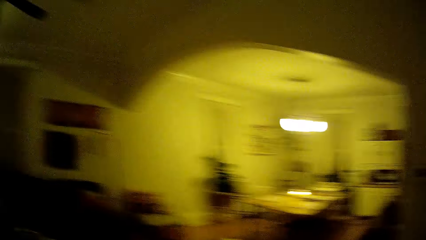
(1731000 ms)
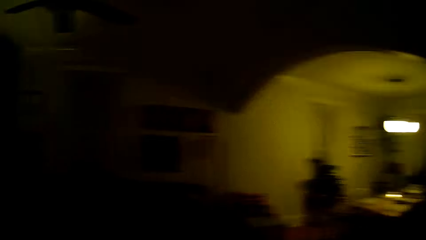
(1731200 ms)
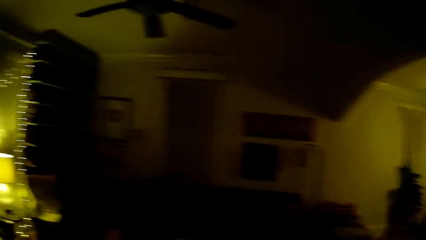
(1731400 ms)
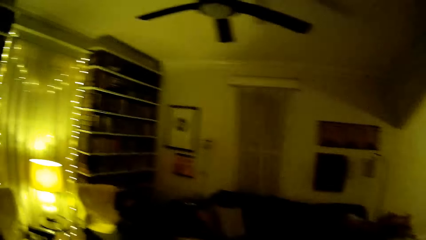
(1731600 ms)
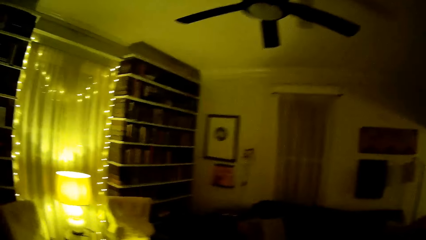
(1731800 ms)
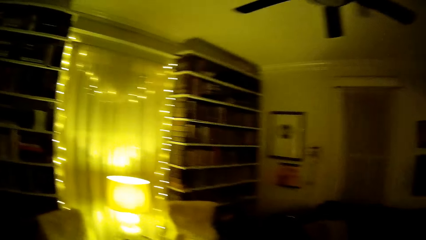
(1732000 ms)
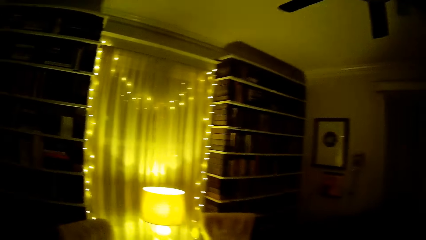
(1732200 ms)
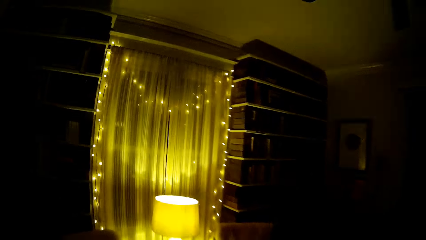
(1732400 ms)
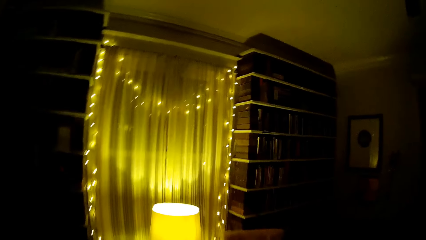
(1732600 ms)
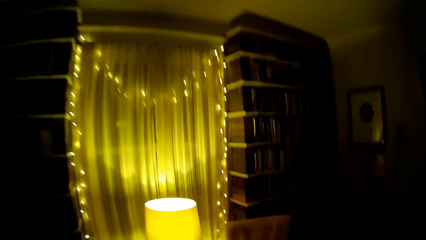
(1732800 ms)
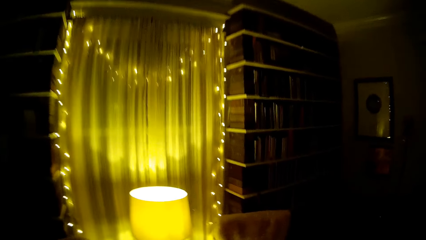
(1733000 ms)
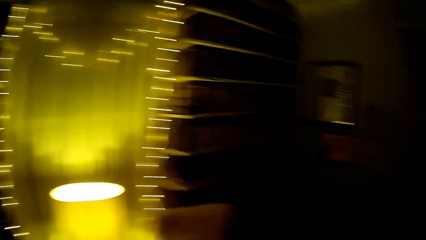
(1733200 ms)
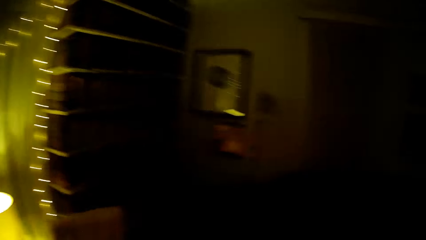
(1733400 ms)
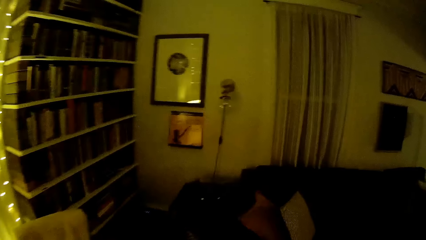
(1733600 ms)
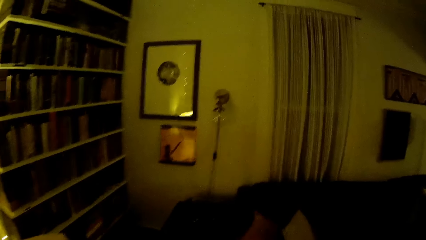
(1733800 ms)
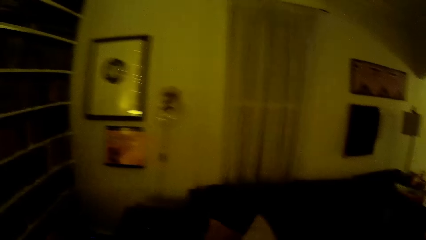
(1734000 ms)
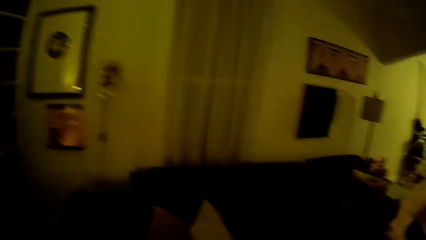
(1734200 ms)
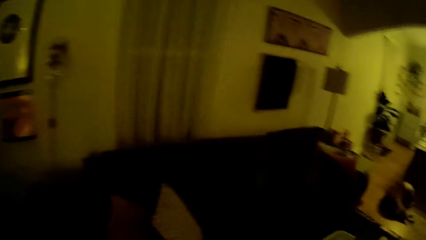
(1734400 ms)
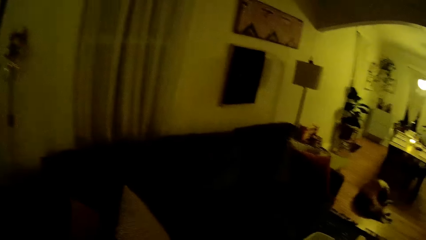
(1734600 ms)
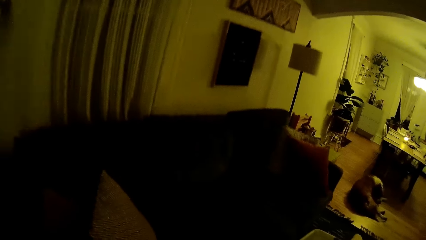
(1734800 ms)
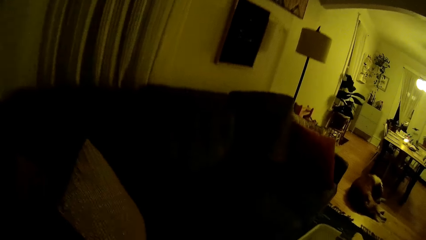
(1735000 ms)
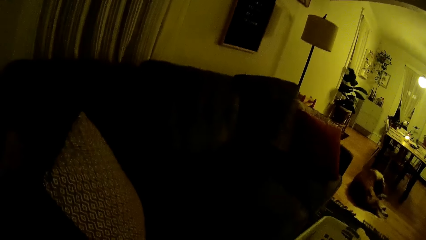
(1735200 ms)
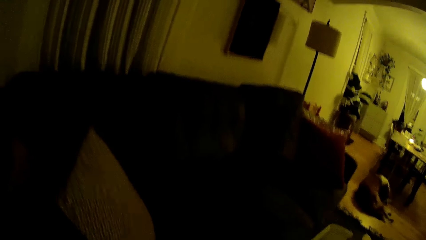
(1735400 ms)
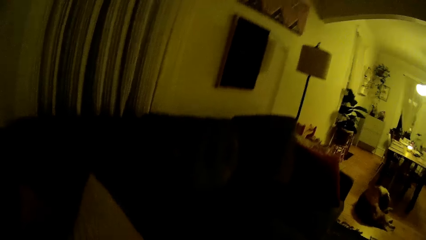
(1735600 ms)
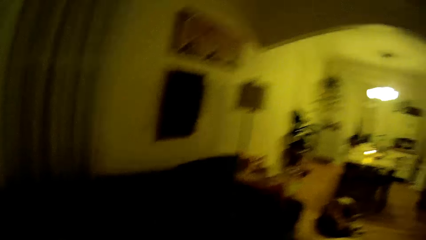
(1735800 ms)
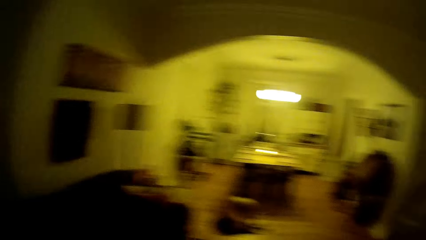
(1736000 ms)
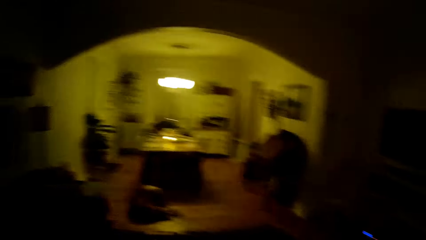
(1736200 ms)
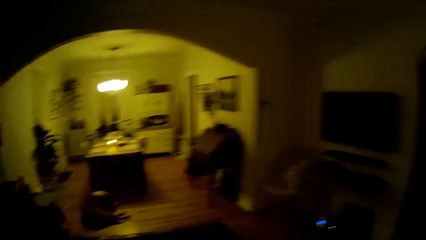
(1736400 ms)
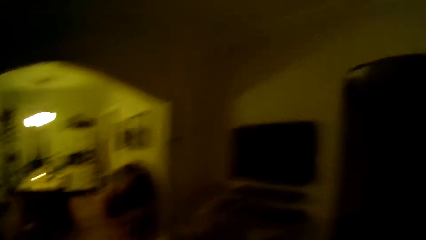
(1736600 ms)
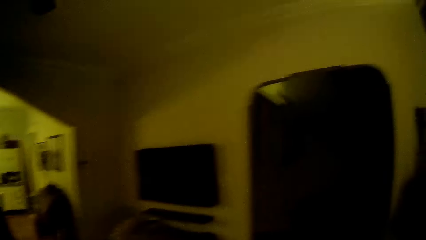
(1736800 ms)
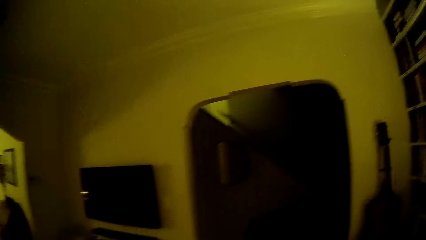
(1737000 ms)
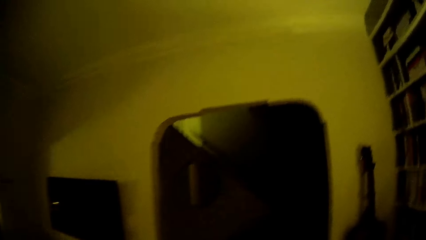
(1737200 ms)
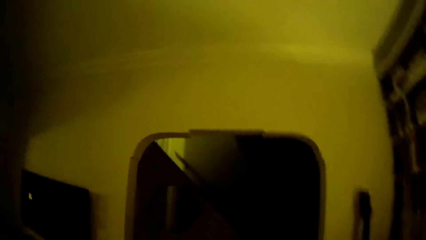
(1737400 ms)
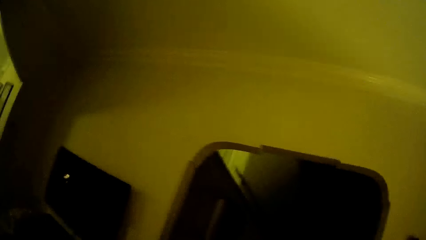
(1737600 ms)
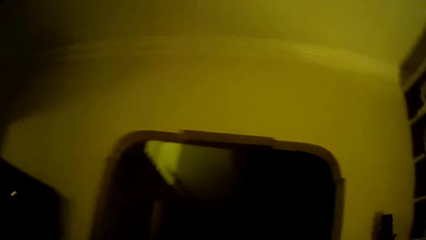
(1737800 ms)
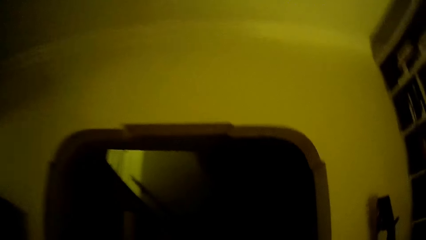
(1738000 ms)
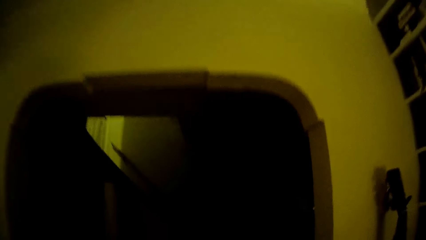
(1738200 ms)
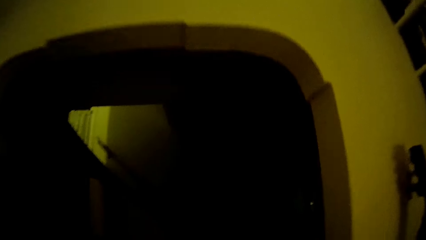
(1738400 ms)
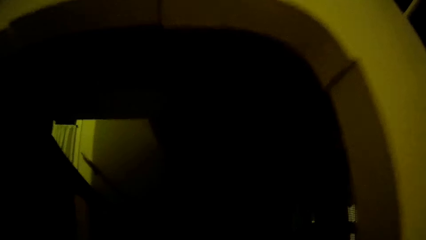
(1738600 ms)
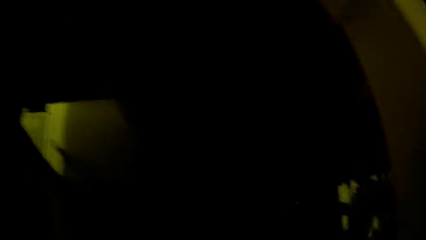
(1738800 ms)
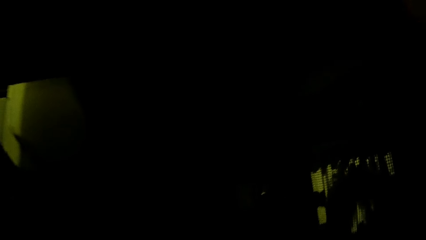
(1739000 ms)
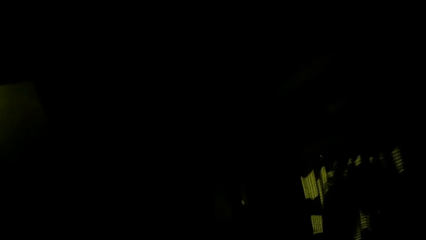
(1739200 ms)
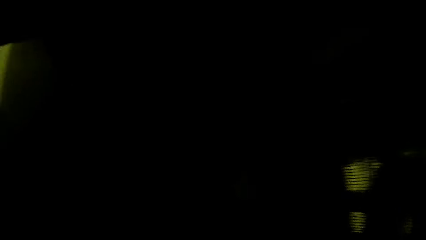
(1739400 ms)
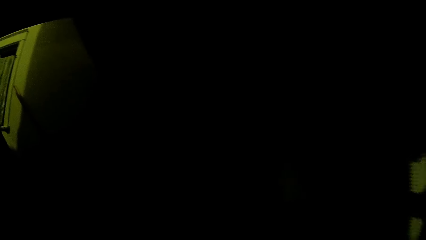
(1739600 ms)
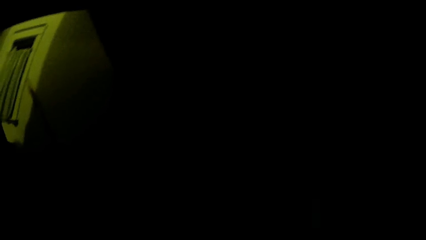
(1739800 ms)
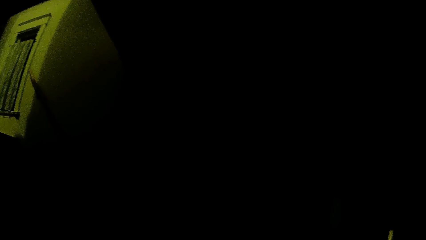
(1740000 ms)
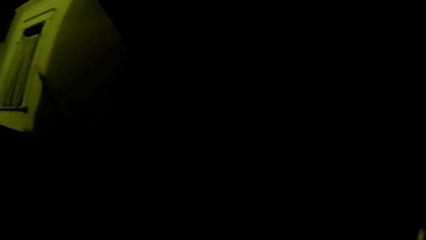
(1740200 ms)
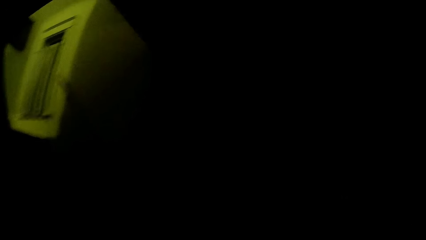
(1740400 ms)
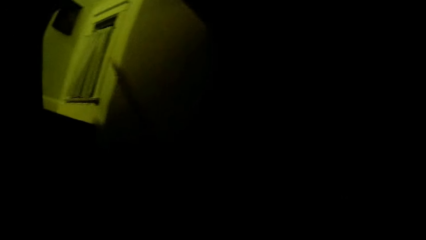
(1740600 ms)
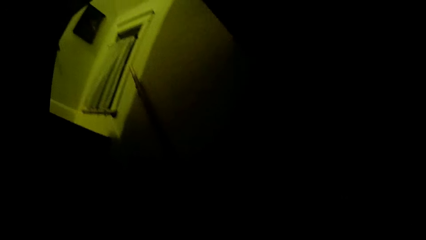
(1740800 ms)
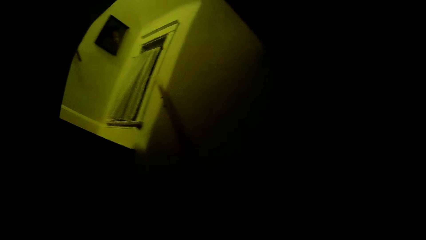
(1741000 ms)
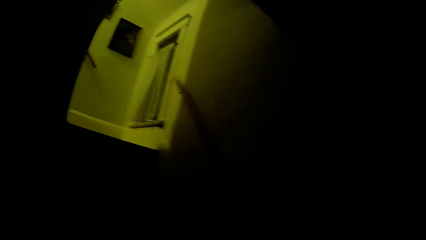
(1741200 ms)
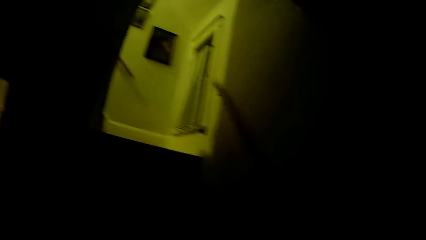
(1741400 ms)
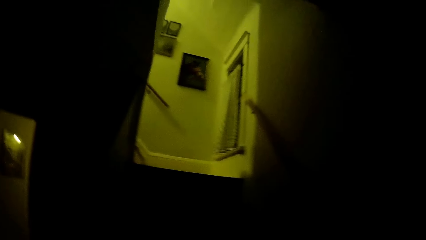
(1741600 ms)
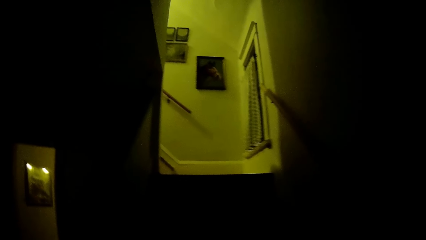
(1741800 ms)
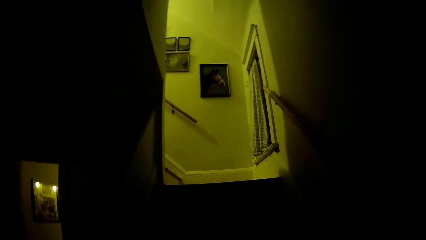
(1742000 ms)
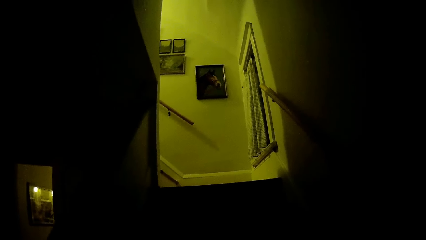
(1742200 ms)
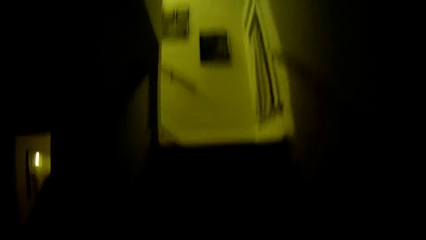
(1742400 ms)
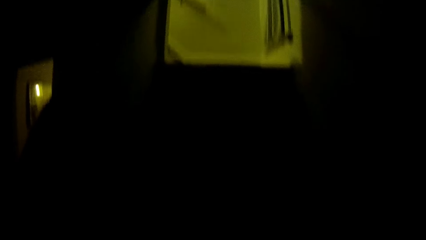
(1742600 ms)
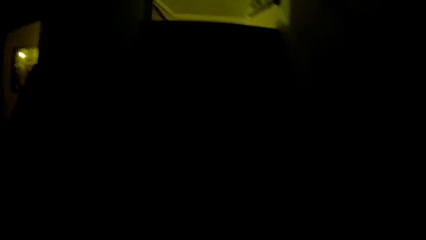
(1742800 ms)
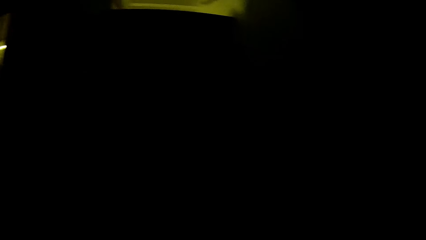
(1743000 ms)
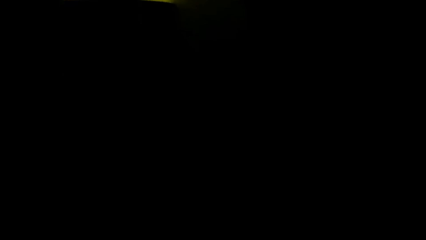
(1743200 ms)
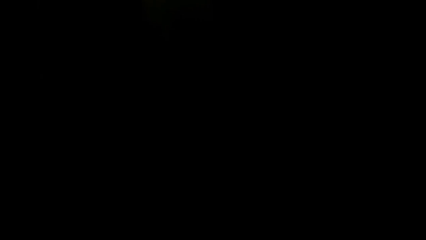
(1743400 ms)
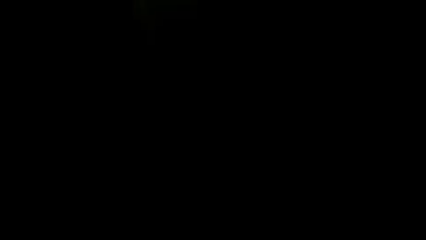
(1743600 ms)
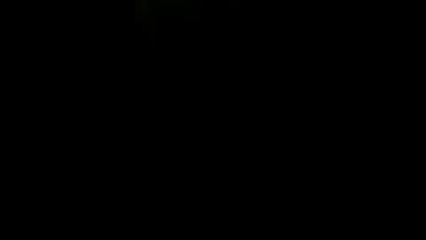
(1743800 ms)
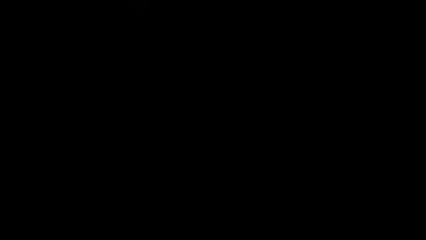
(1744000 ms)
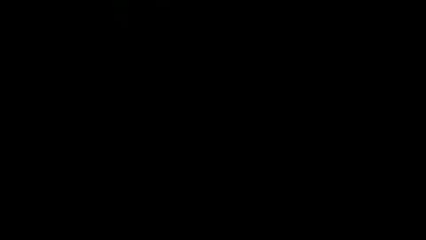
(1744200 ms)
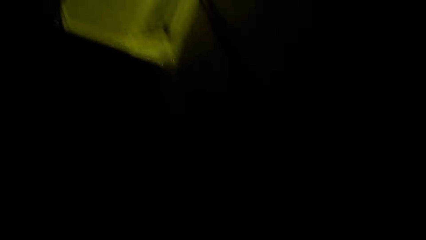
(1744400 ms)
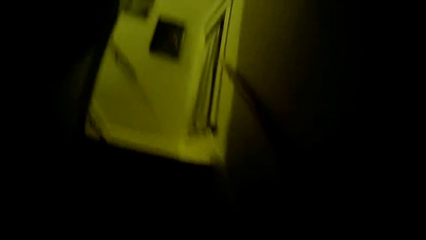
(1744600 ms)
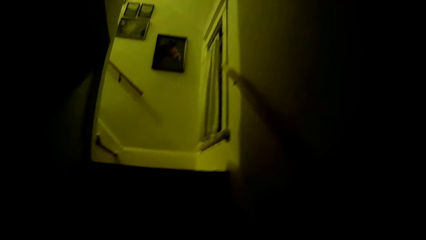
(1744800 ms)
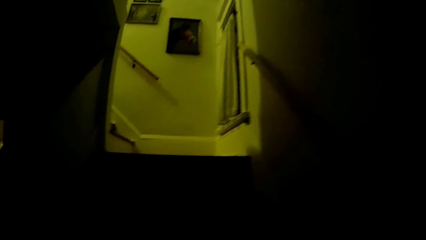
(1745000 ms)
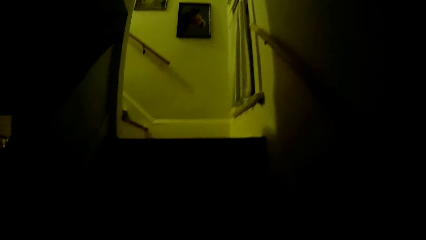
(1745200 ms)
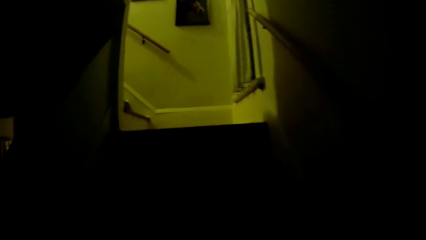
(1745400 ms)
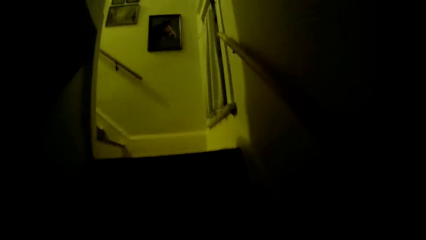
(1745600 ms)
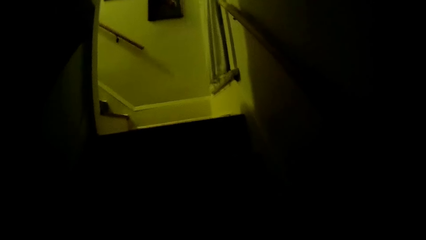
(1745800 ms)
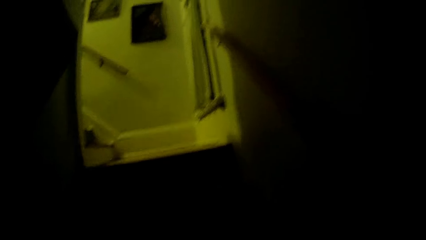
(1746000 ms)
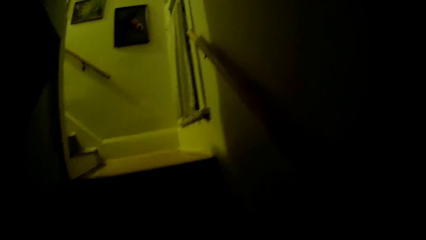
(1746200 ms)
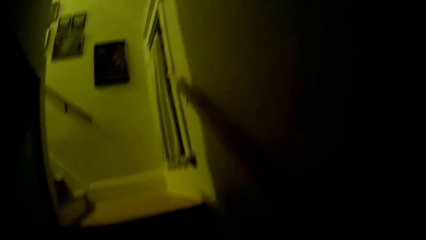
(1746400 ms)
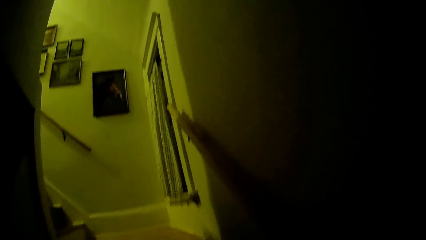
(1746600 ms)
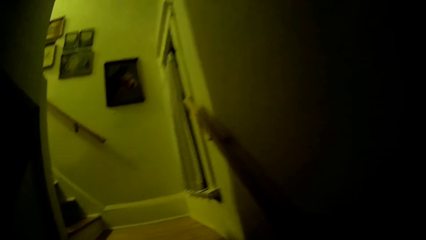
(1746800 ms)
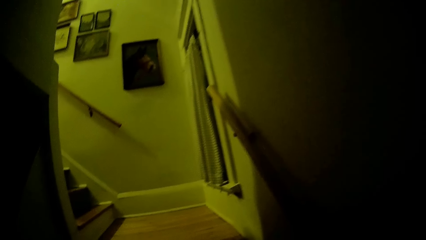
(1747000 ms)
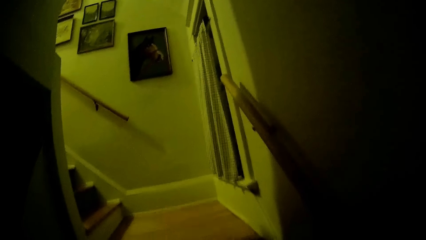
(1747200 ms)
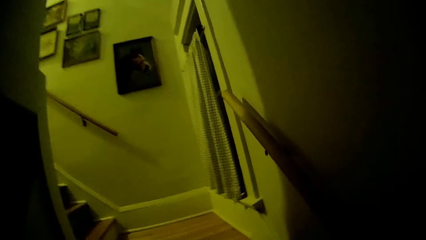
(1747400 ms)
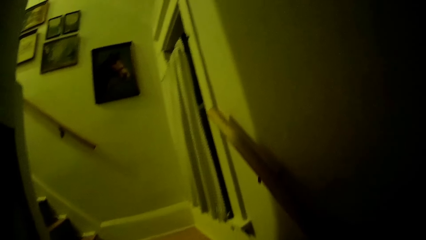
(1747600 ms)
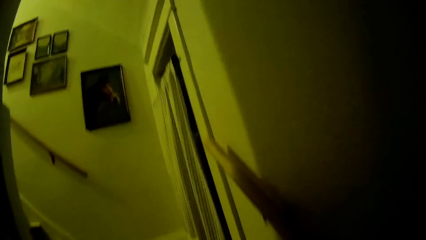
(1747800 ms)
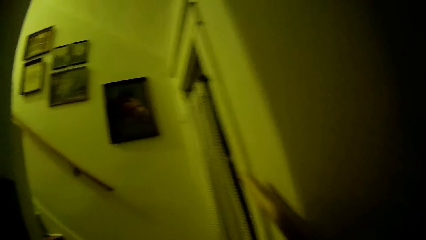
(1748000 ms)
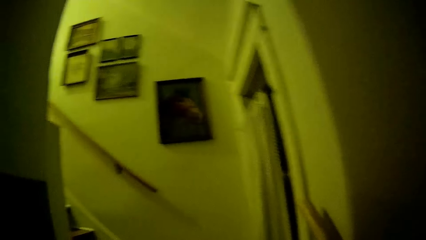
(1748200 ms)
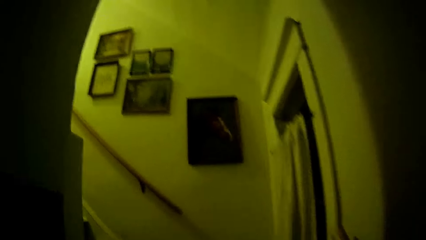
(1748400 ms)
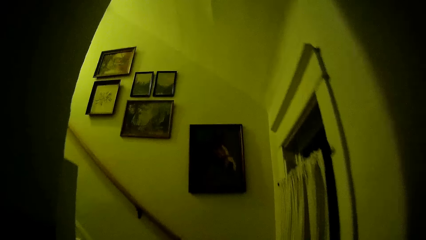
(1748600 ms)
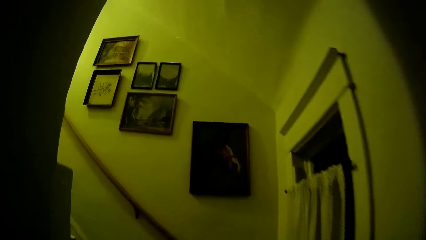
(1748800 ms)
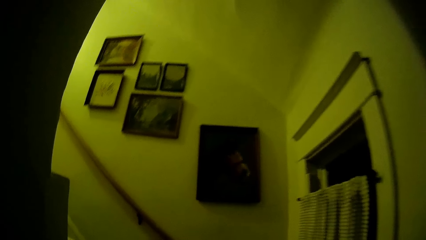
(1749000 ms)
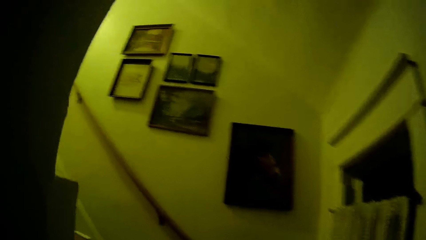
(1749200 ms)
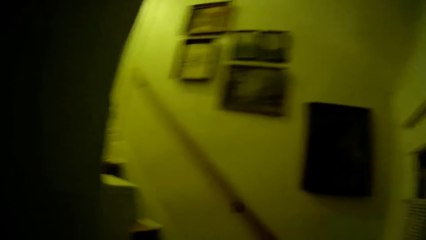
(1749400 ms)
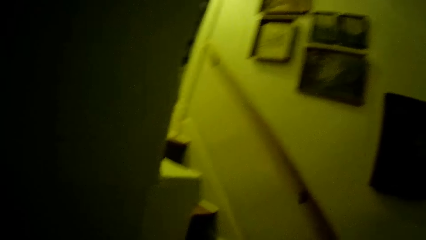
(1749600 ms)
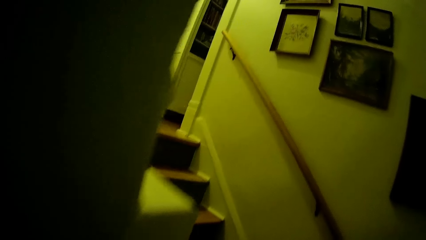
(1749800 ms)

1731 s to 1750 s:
The camera wearer walks to a couch. They walk into the dark room. They walk upstairs. They walk up a staircase.
